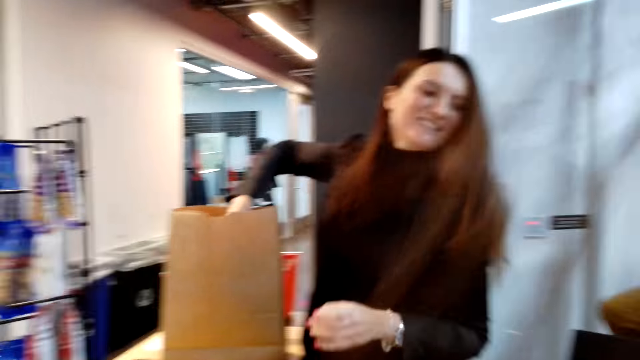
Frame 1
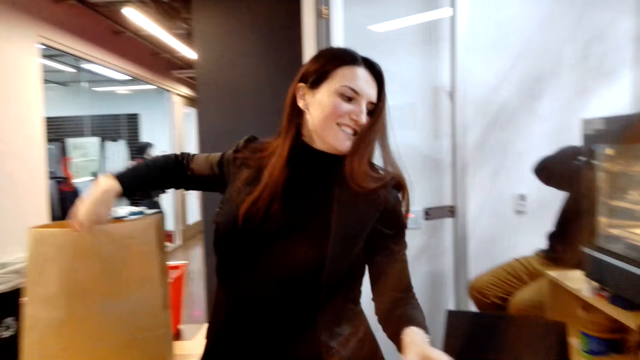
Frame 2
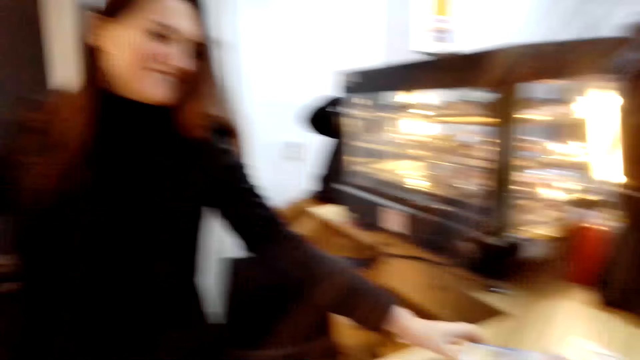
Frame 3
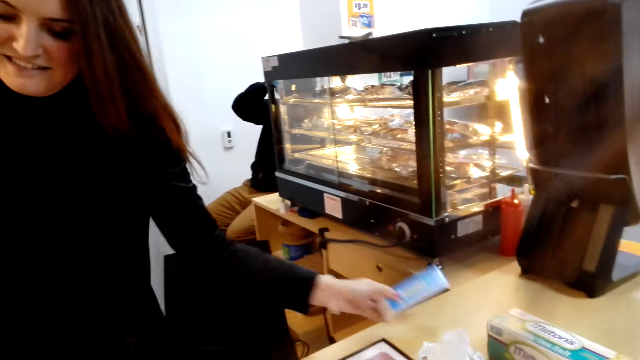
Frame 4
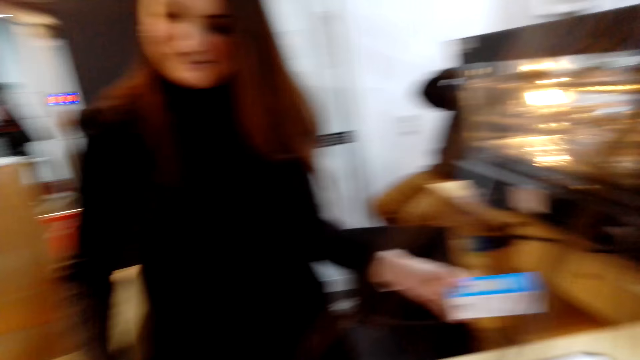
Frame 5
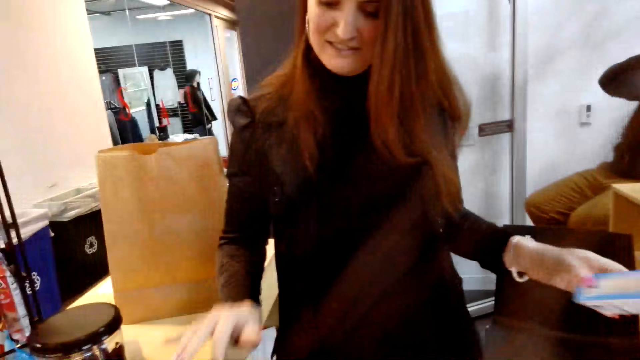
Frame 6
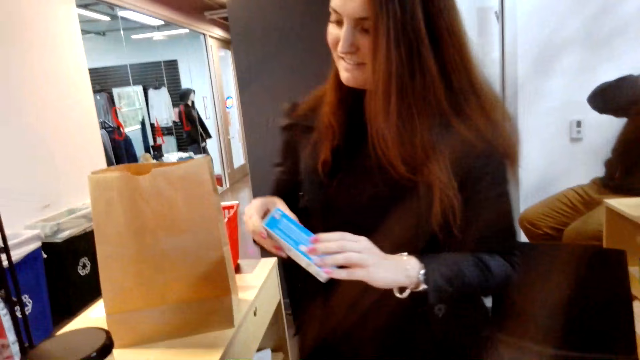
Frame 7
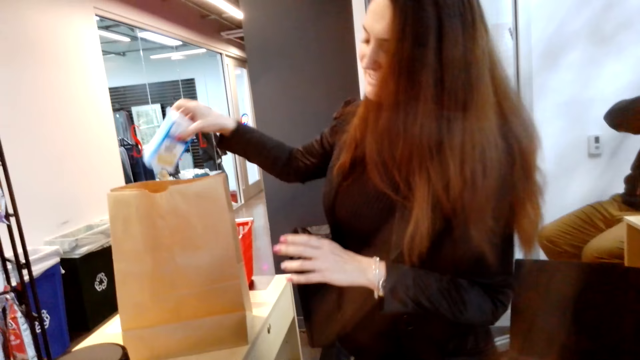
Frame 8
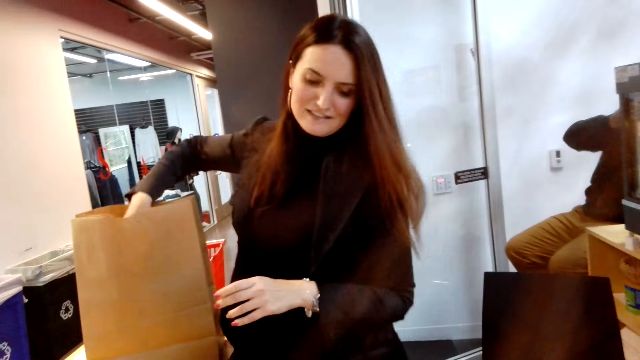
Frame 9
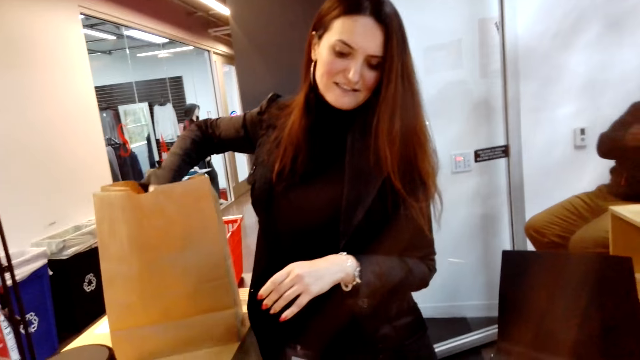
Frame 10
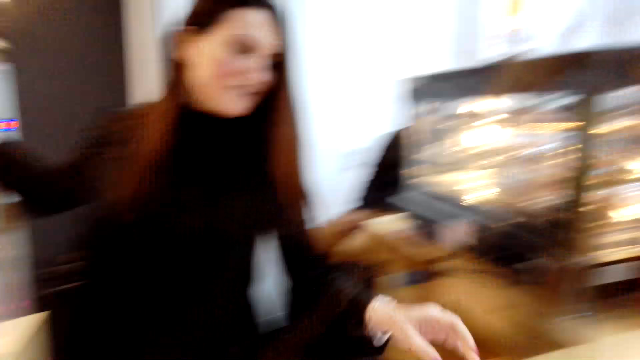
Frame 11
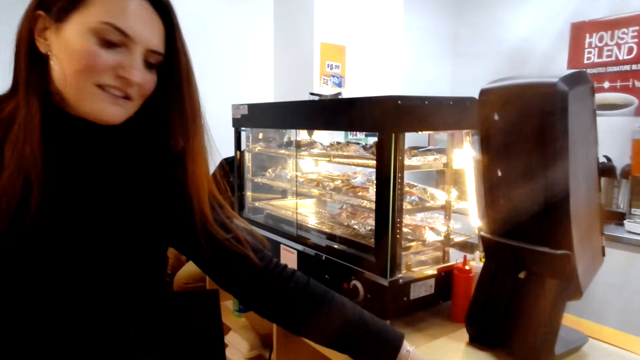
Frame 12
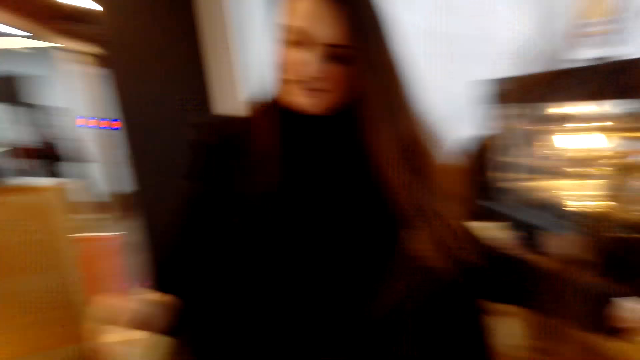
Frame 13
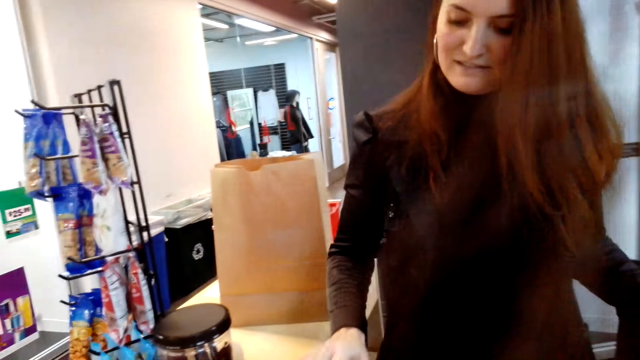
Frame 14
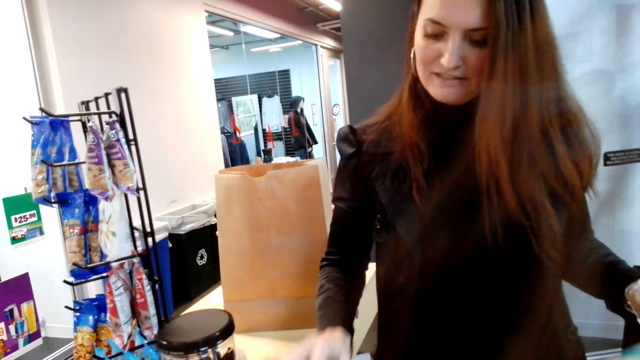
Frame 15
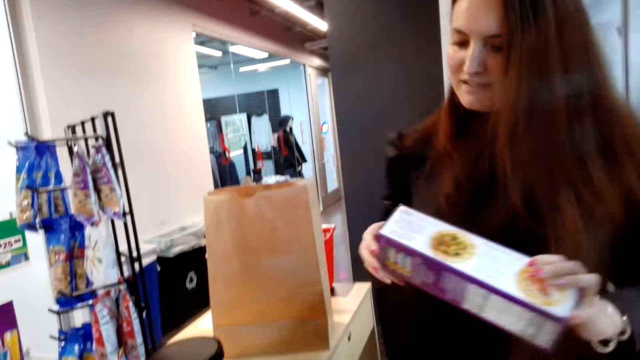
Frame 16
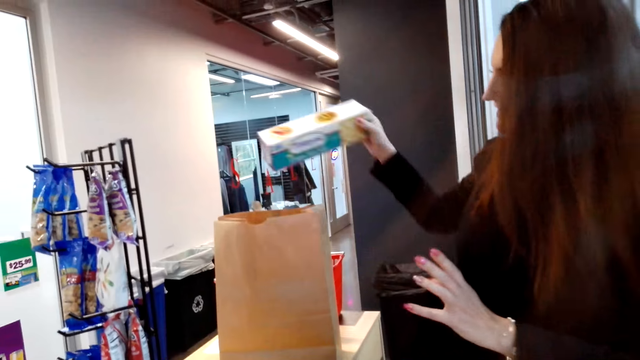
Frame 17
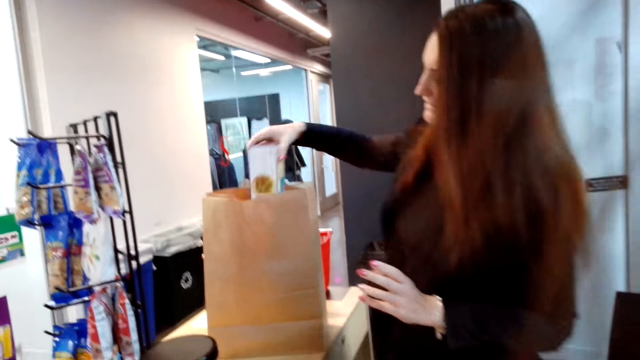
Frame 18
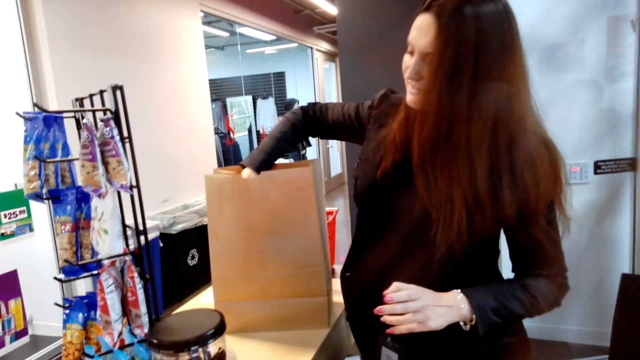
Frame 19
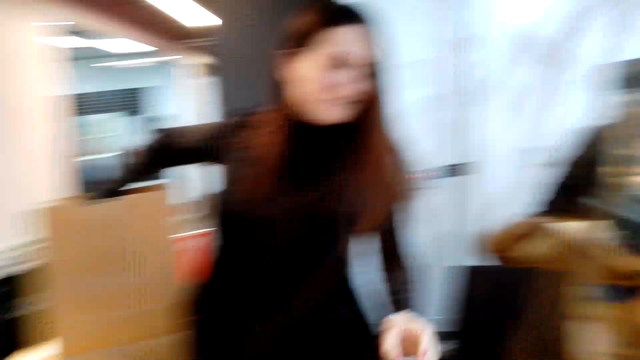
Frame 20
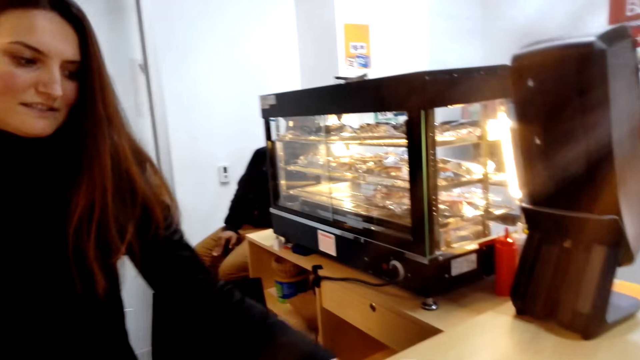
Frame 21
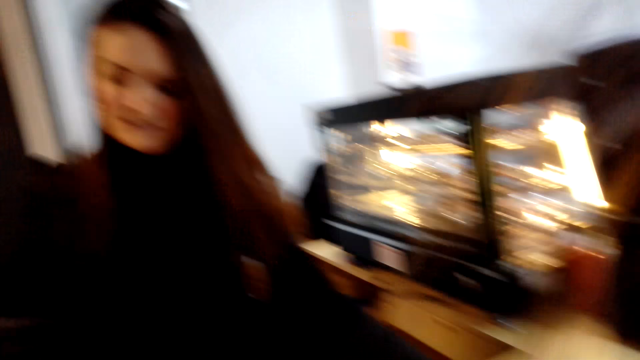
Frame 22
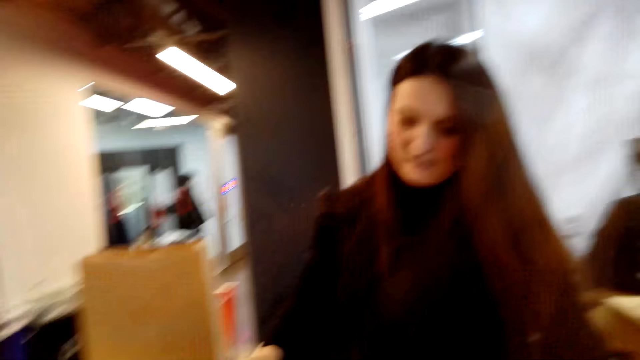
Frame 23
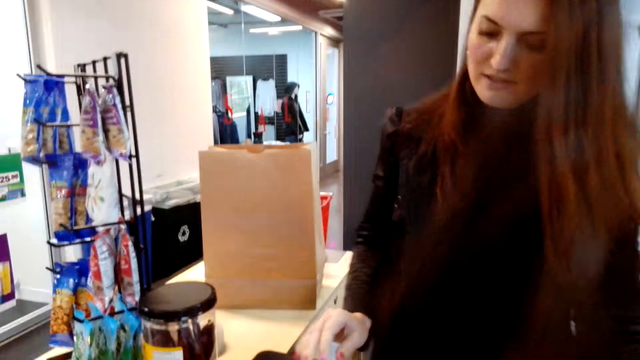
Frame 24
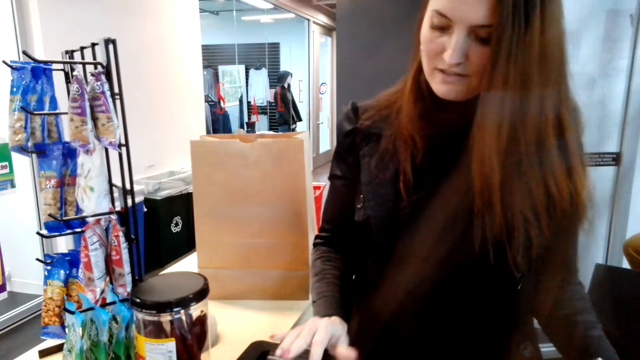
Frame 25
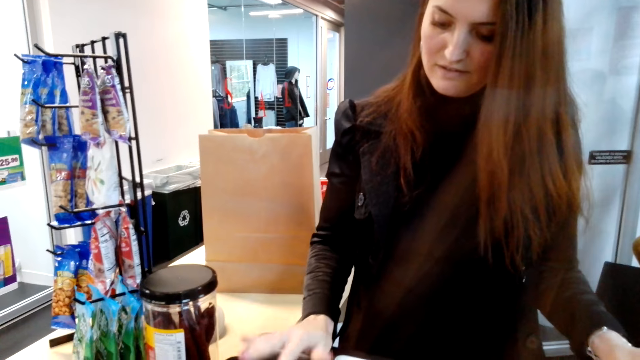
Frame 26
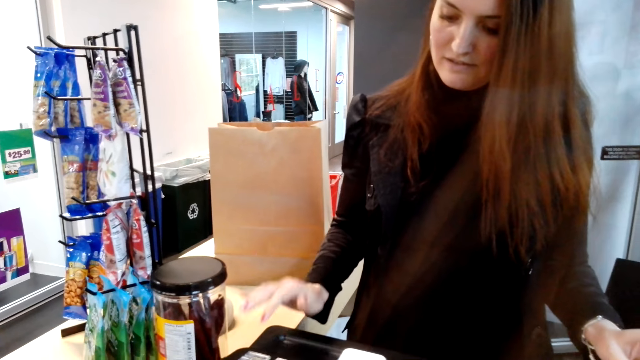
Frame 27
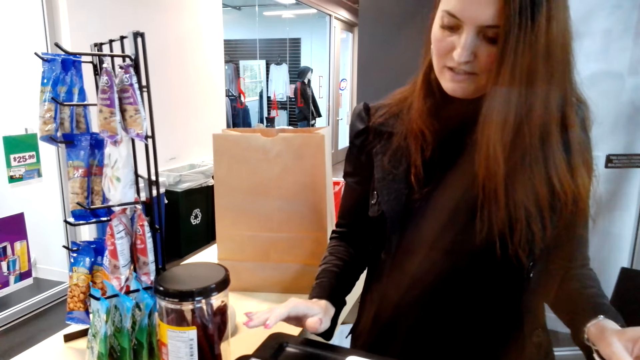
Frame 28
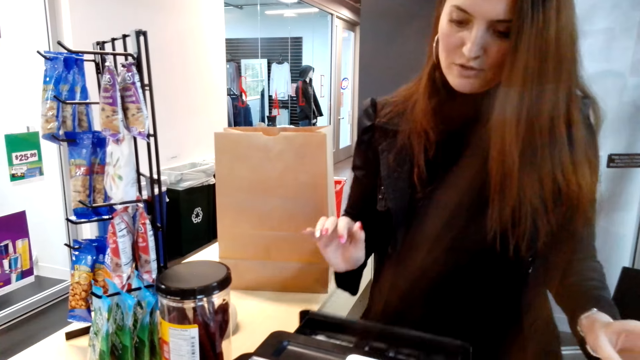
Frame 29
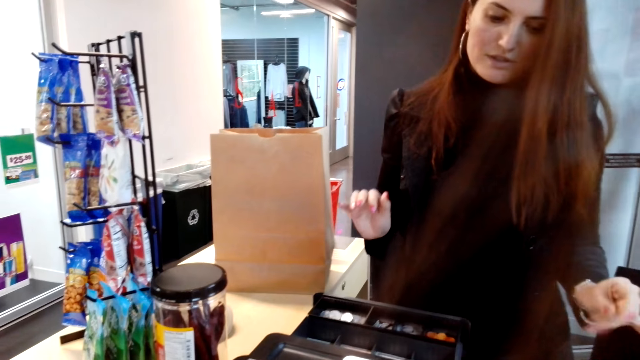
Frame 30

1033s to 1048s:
A woman loads the shopping bag with the goods. The woman picks up the box from the counter. The woman enters the product data to the machine. The woman places the box in her right hand and loads the shopping bag with the goods. The woman enters the product data to the machine. The woman places the box in her right hand and loads the shopping bag with the goods. The woman enters the product data to the machine and operates the register.

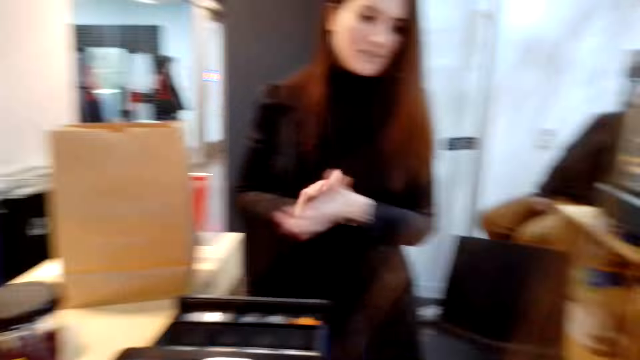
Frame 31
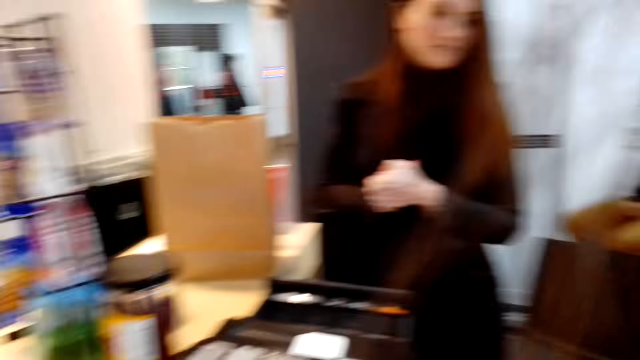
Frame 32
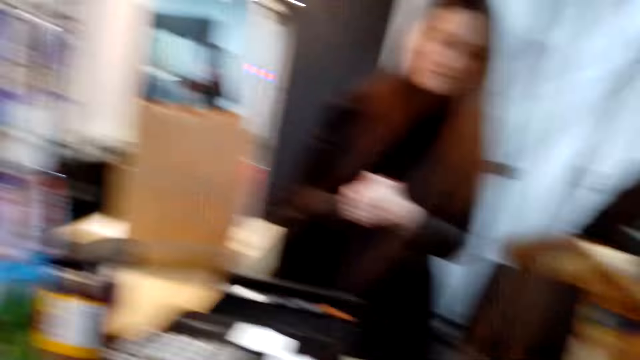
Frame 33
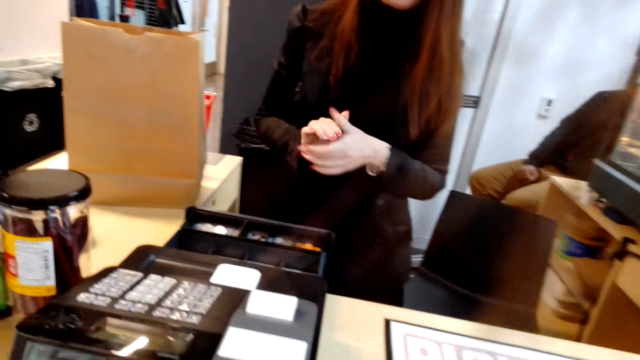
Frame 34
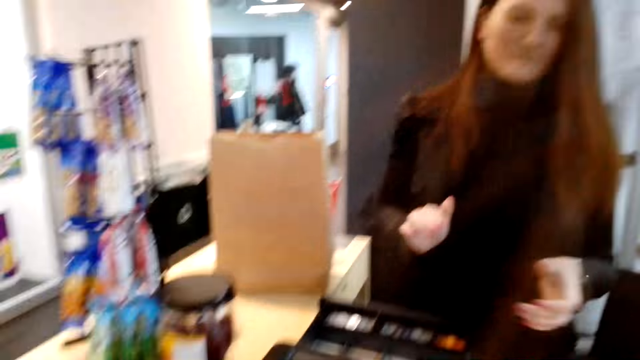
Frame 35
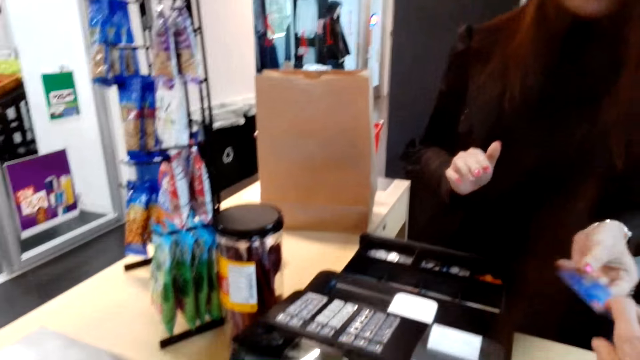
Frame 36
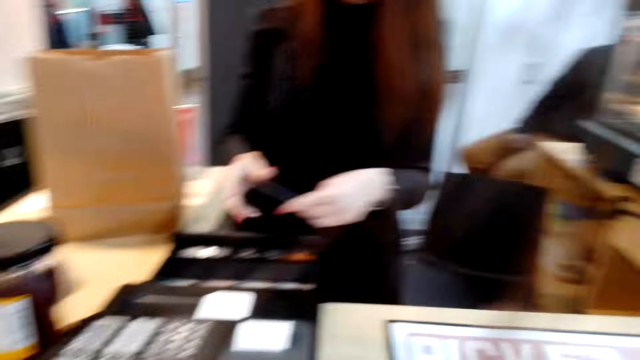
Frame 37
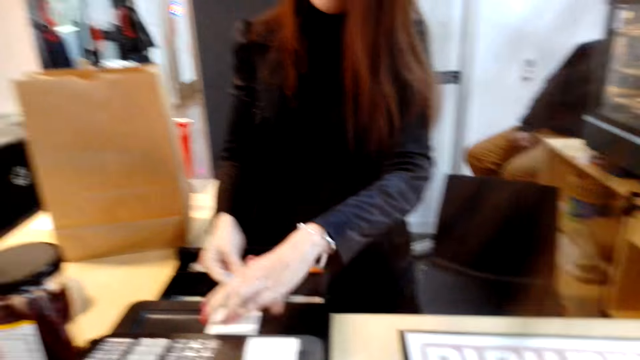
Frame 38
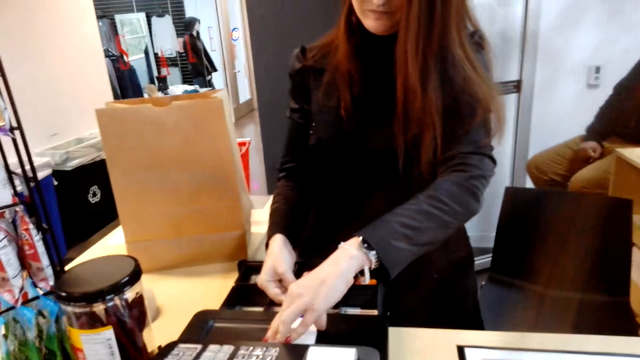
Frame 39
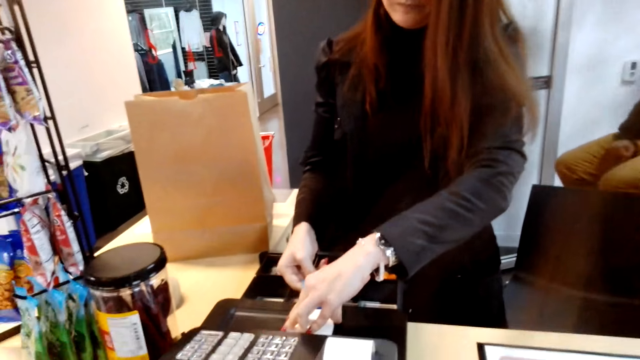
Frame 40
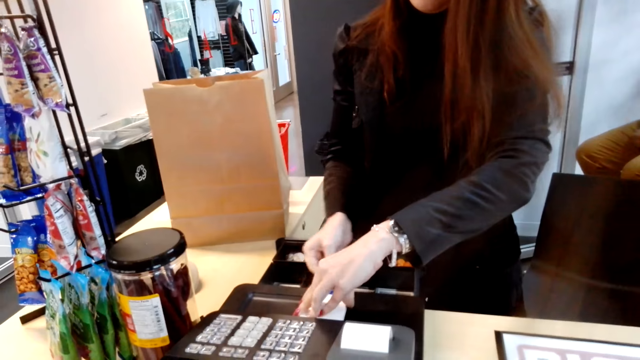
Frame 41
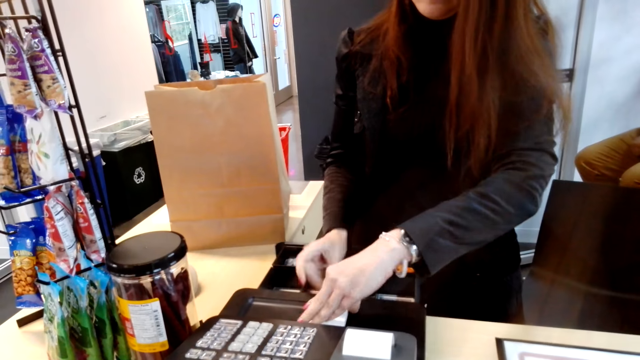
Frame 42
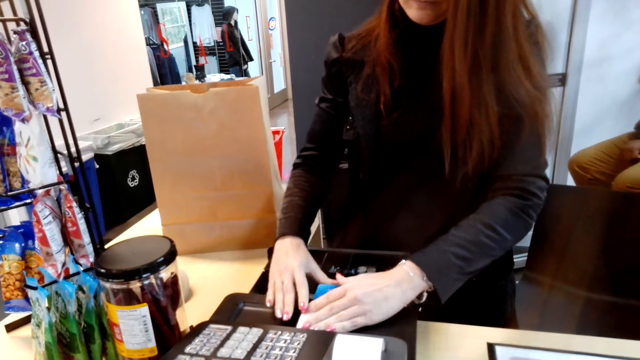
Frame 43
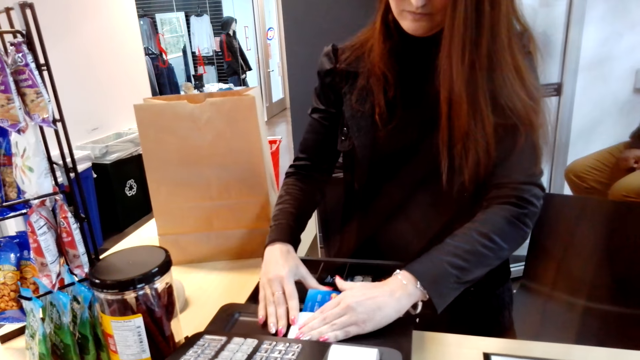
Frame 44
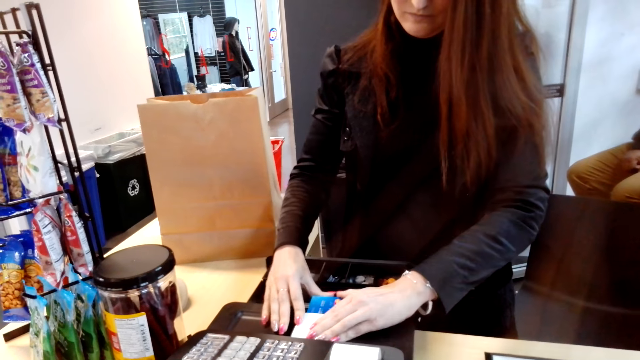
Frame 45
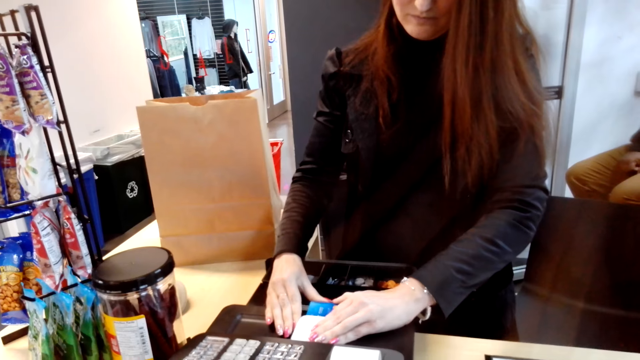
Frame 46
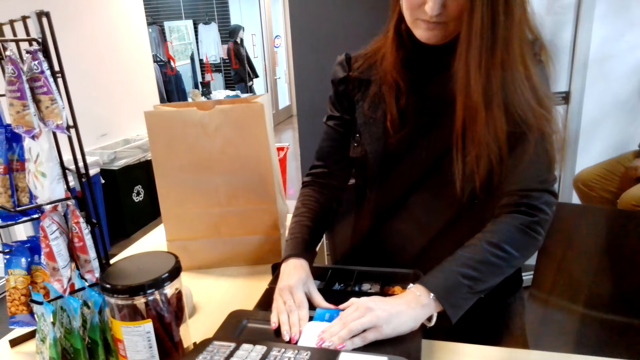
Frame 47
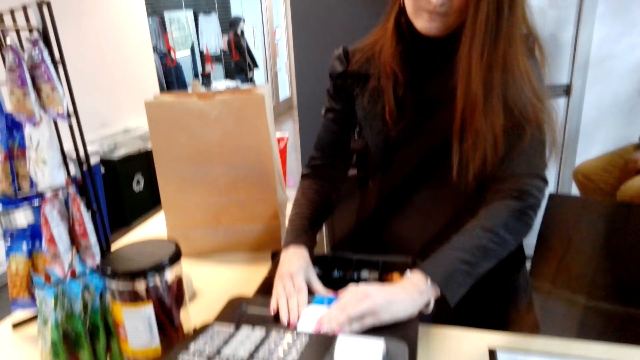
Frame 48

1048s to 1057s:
The camera wearer hands a woman the credit card. The woman inserts the card to the cashier machine.
